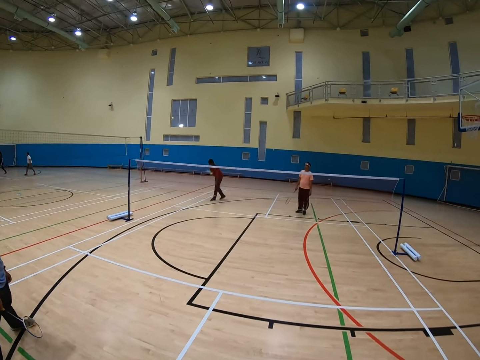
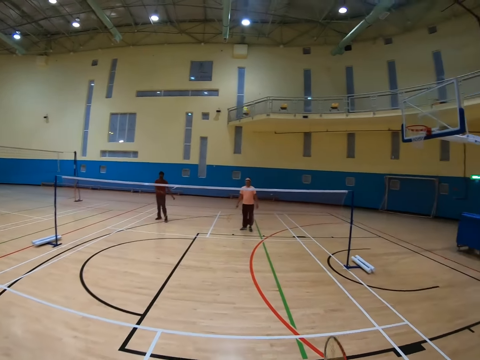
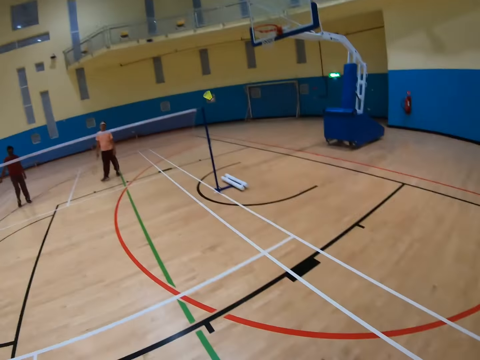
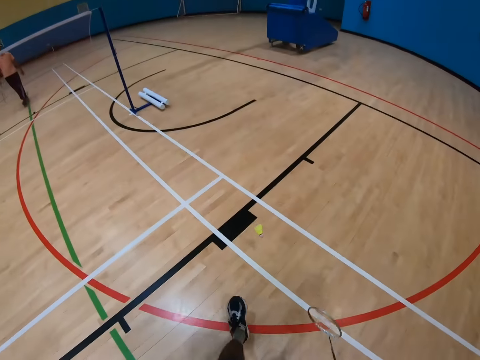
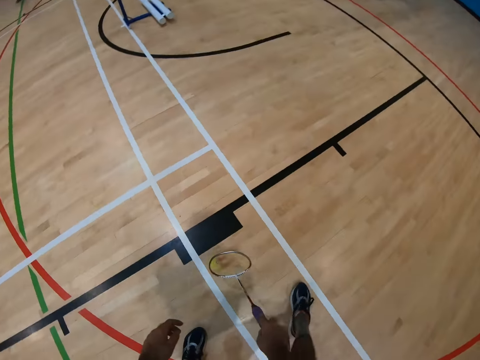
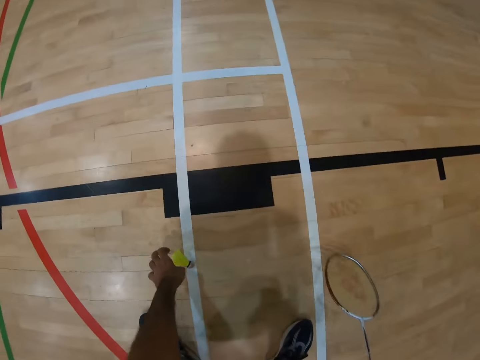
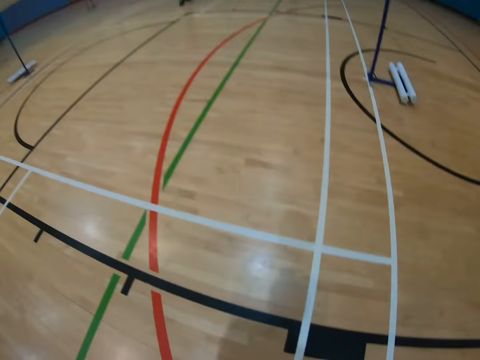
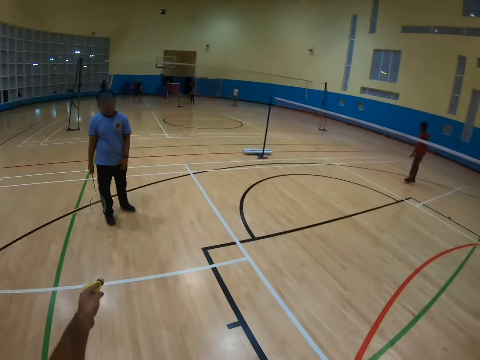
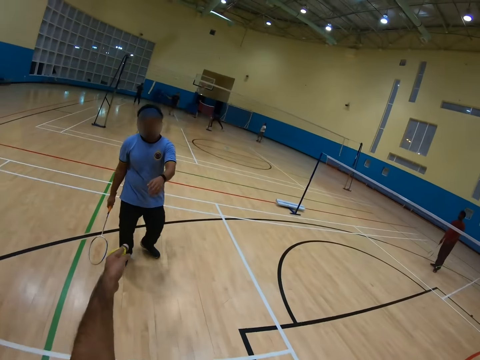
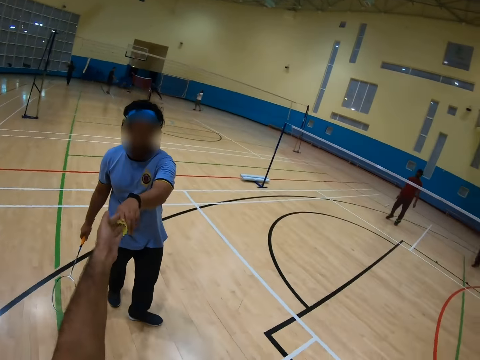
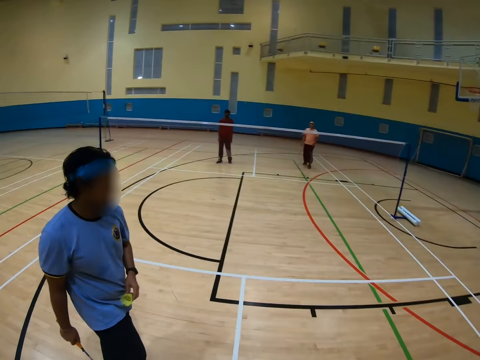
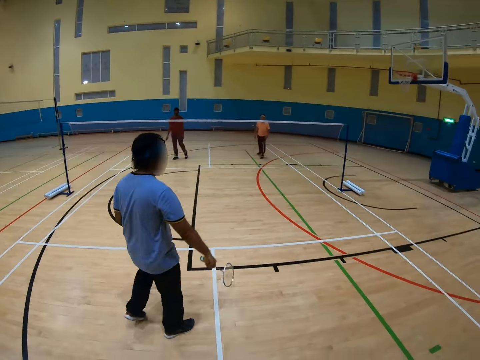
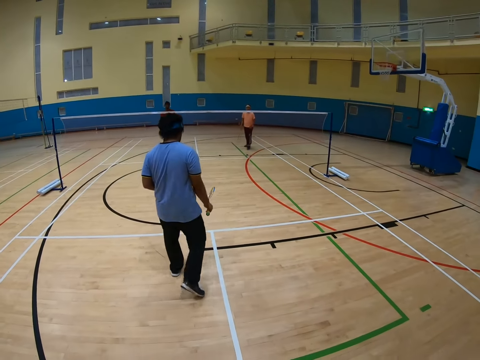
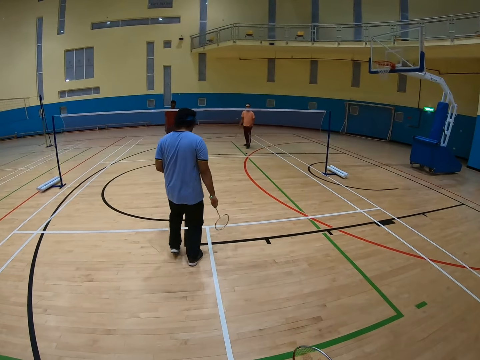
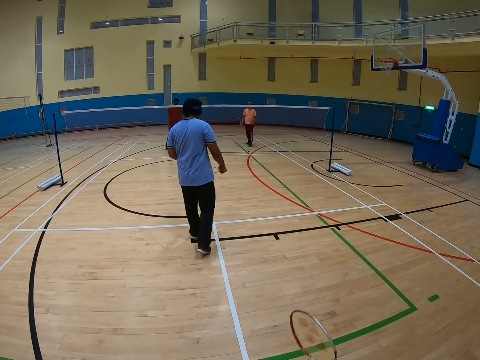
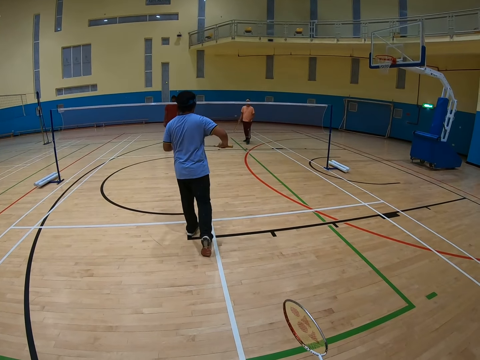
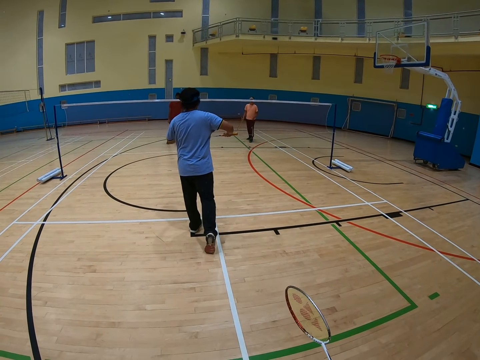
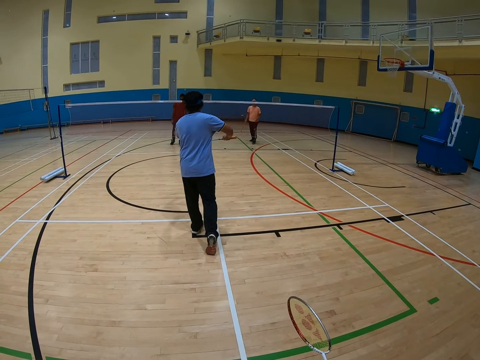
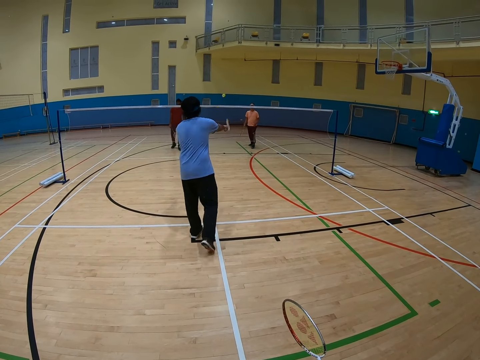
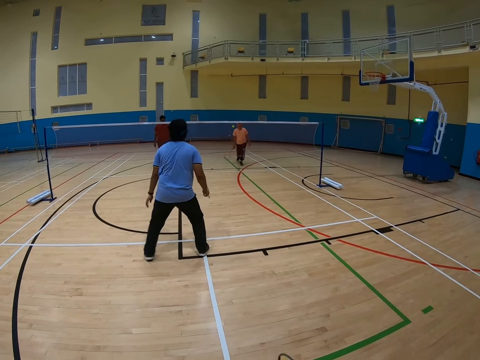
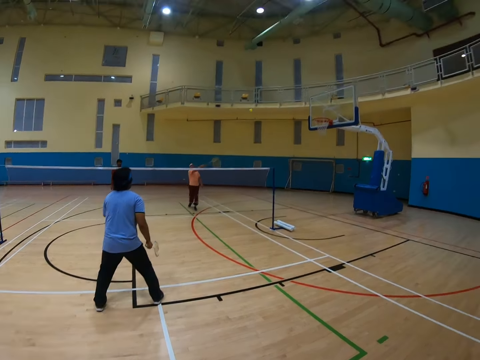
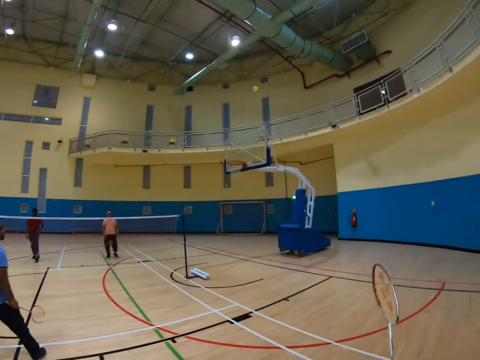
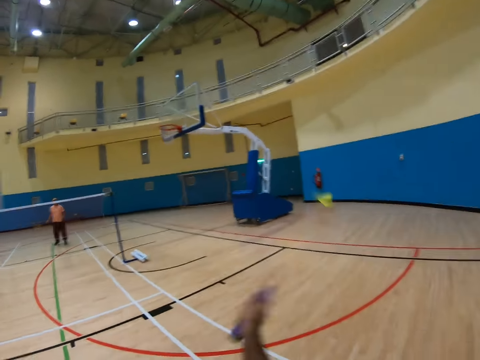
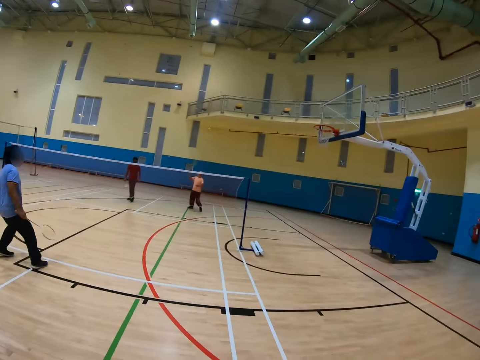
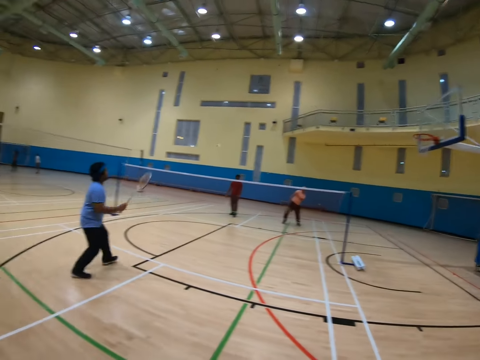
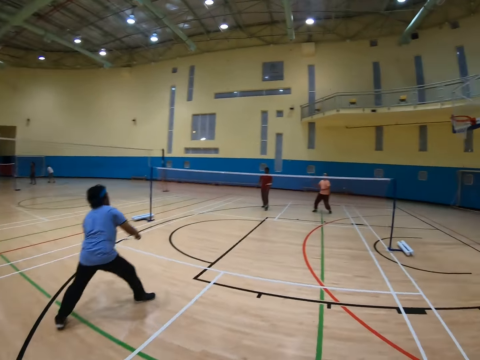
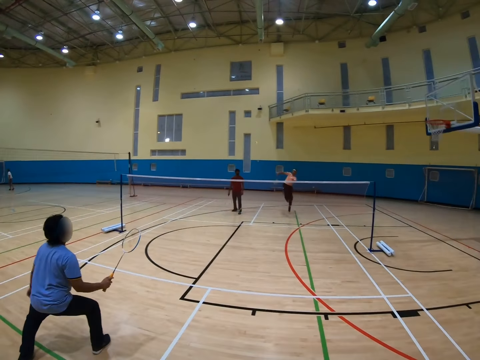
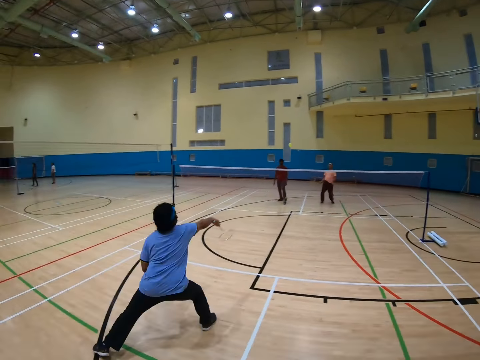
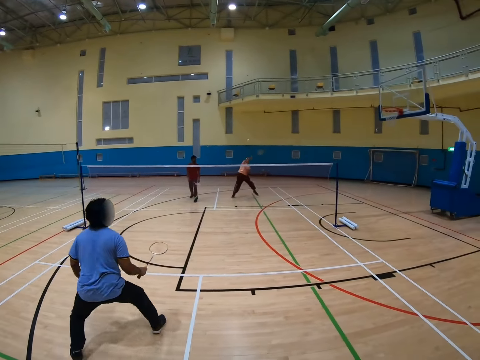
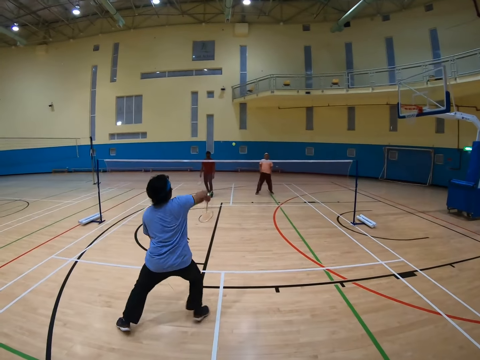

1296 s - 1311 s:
A man picks up a shuttlecock. The camera wearer picks up the shuttlecock. They give another man the shuttlecock. The other man takes the shuttlecock and walks in a badminton court. The camera wearer plays badminton. The second man hits the shuttlecock. A third man hits the shuttlecock. The camera wearer hits the shuttlecock. The second man hits the shuttlecock. The third man hits the shuttlecock.

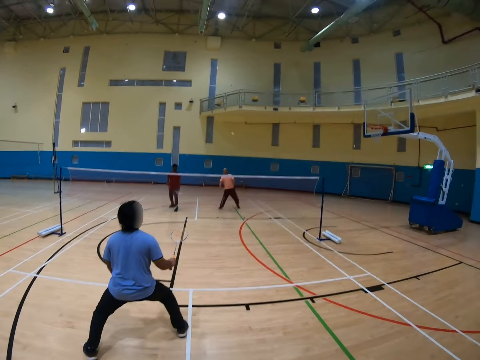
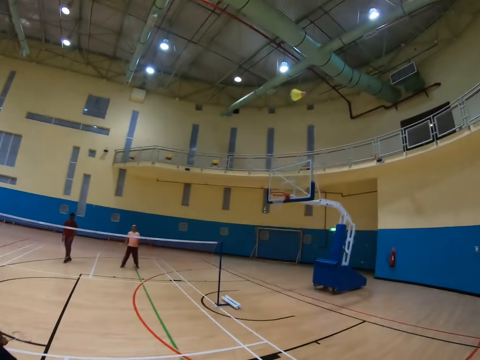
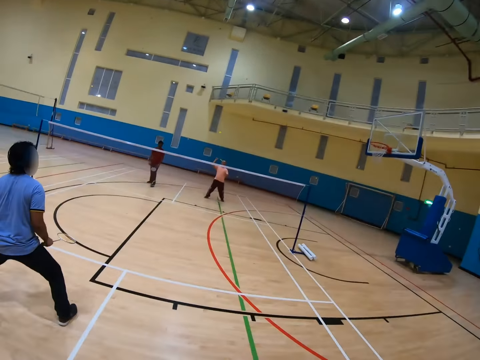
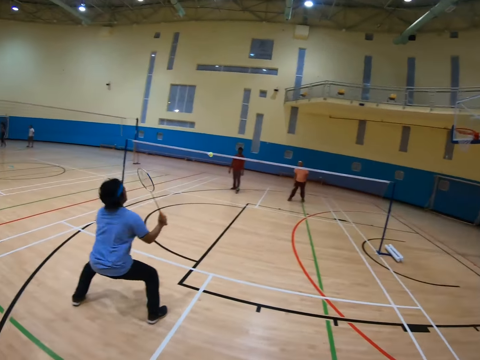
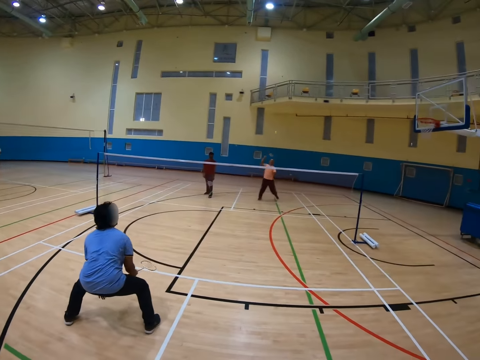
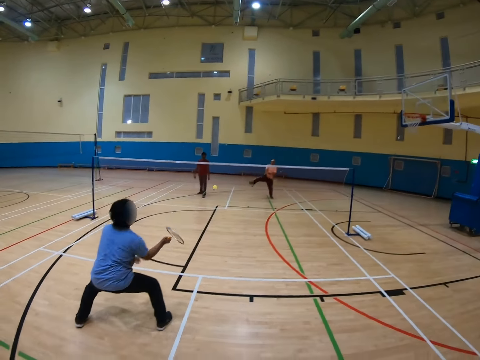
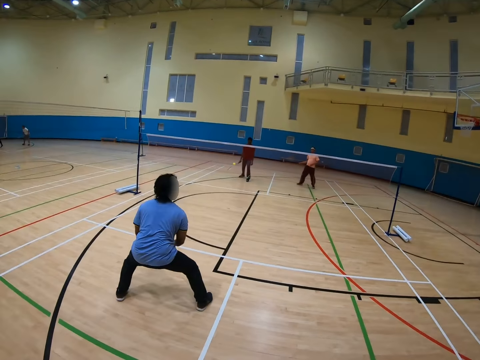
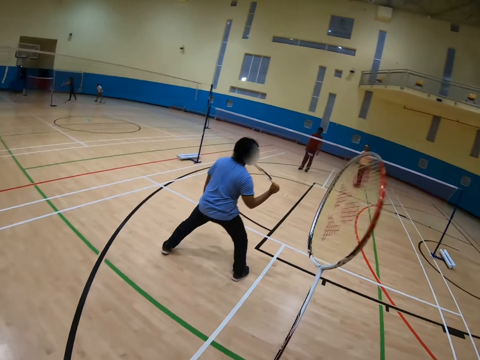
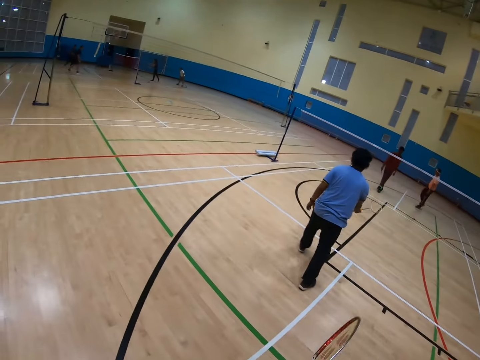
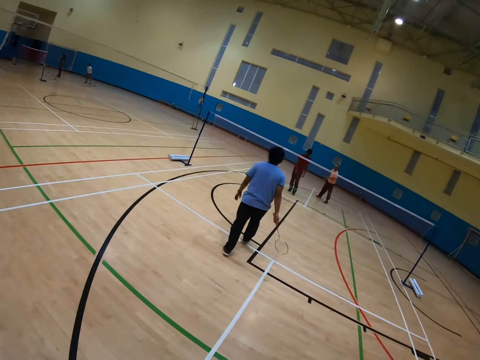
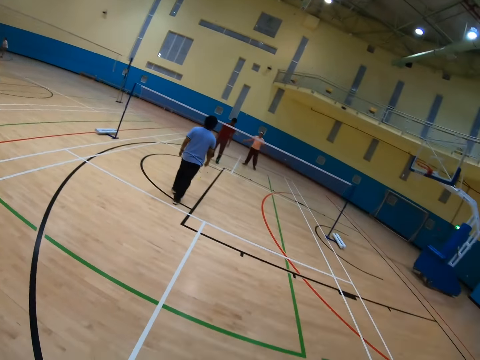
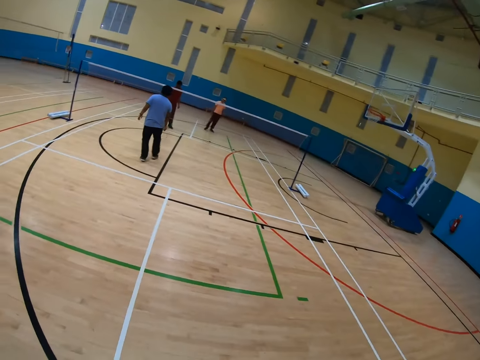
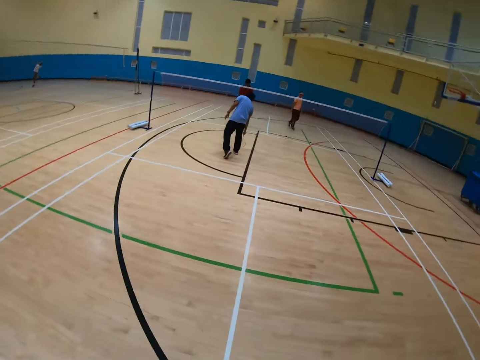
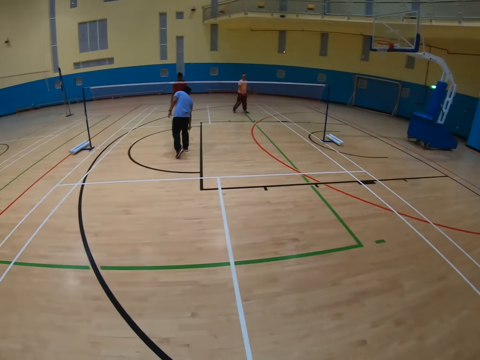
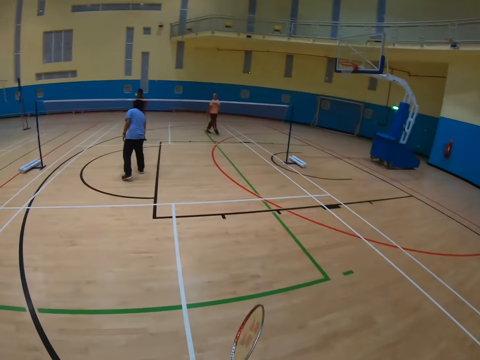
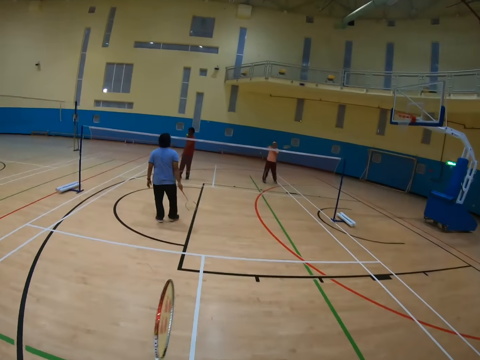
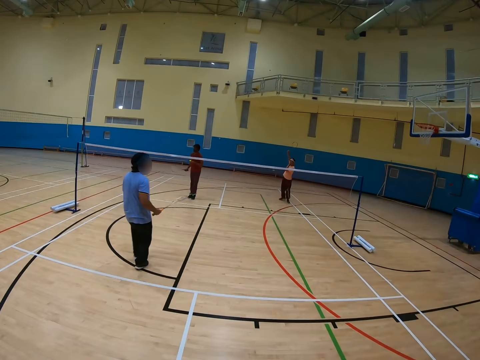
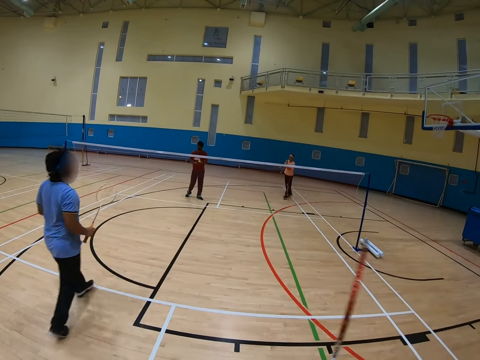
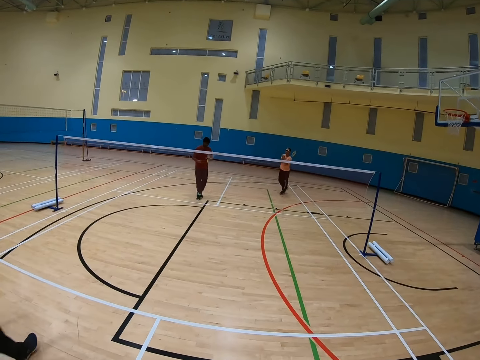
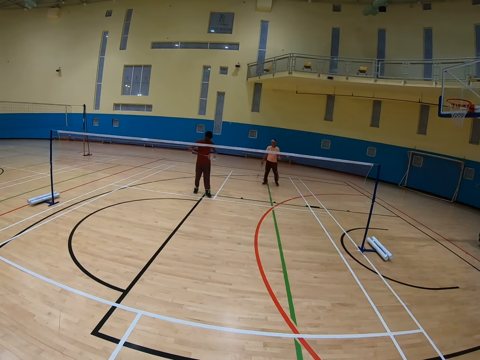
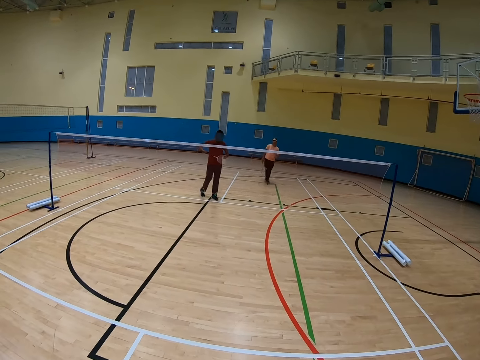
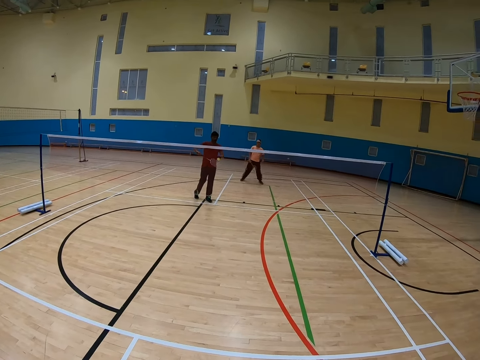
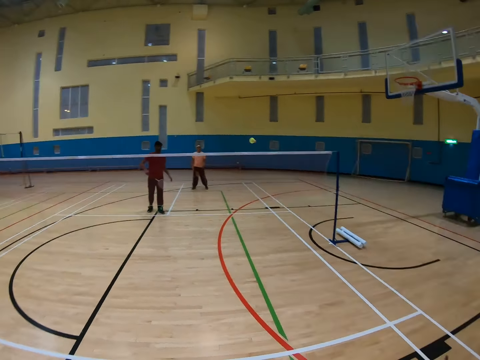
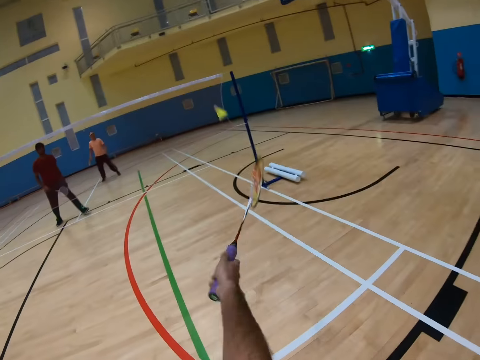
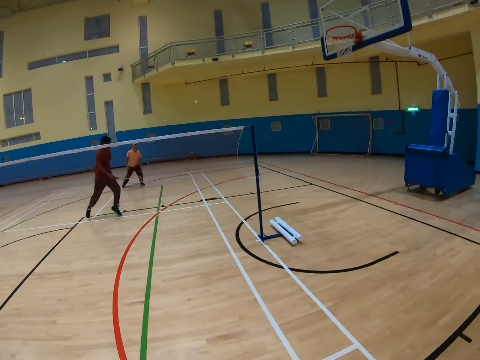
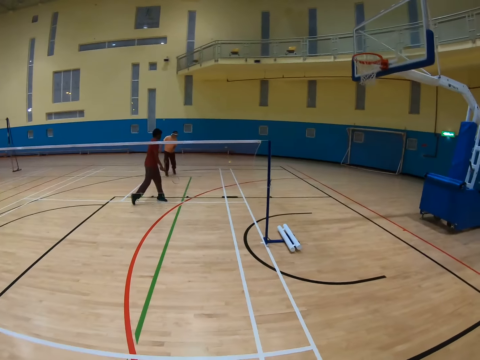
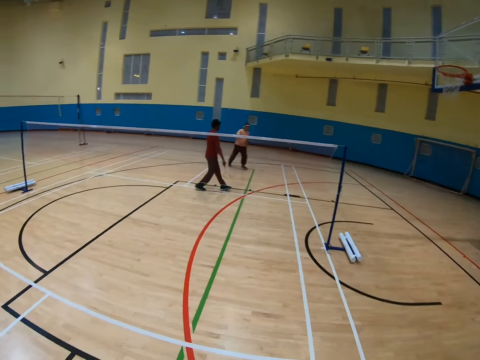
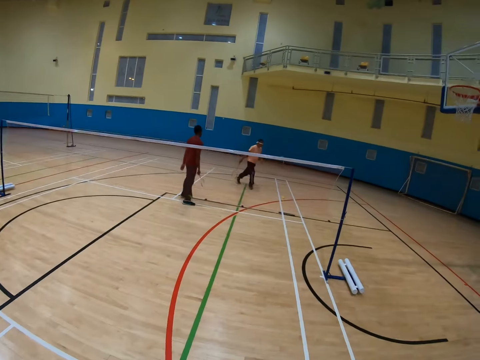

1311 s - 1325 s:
A man hits a shuttlecock. Another man hits the shuttlecock. The camera wearer hits the shuttlecock. The first man hits the shuttlecock. The second man hits the shuttlecock. The first man walks in a badminton court. A third man hits the badminton shuttlecock. The camera wearer hits the shuttlecock.
